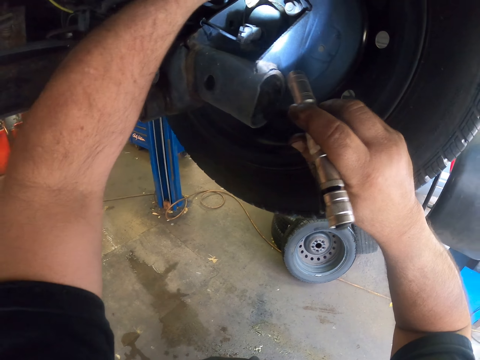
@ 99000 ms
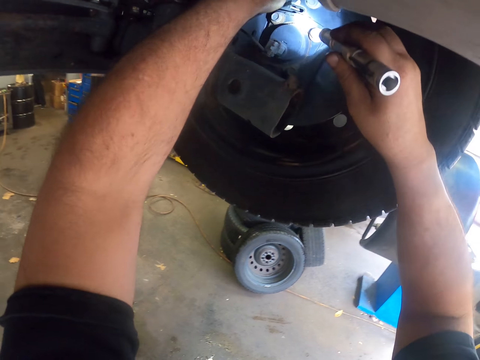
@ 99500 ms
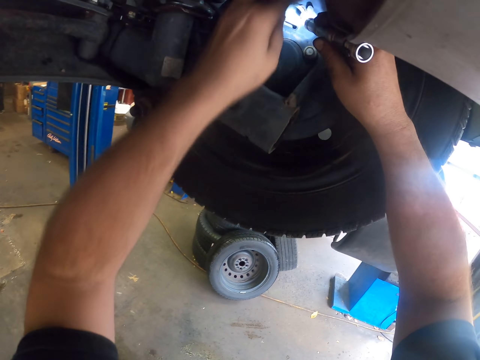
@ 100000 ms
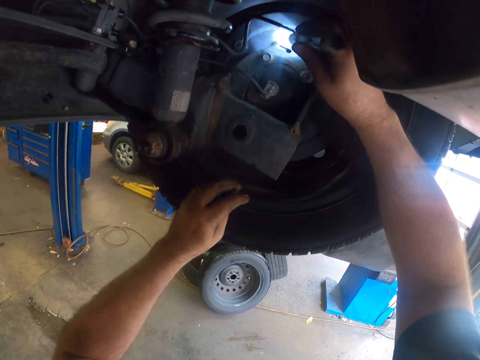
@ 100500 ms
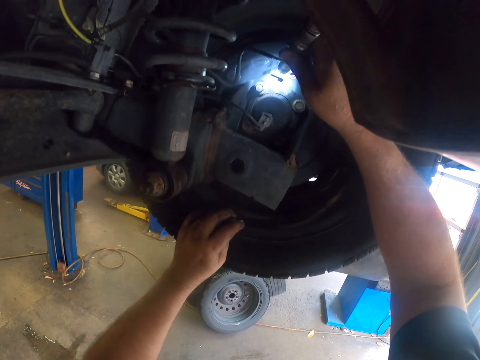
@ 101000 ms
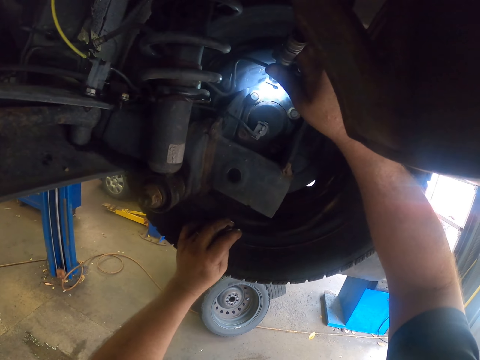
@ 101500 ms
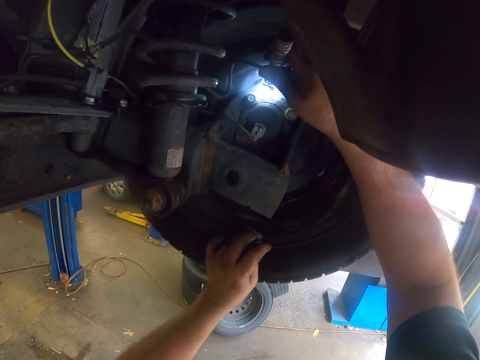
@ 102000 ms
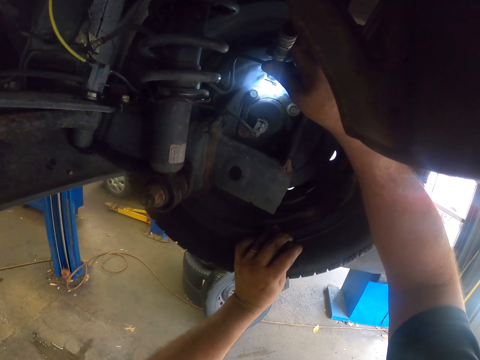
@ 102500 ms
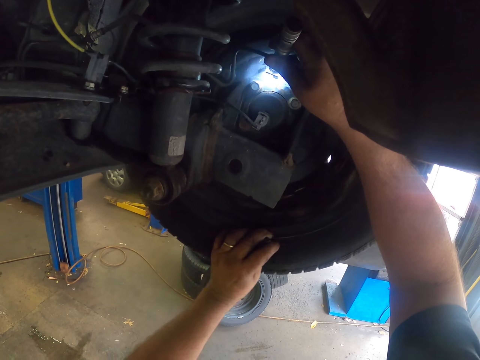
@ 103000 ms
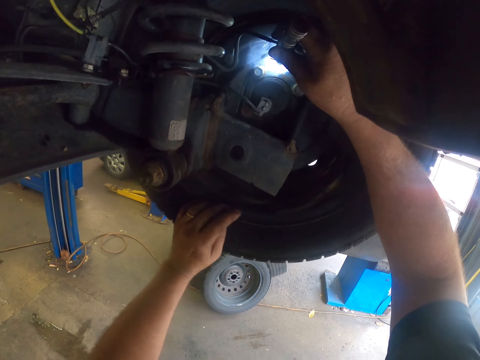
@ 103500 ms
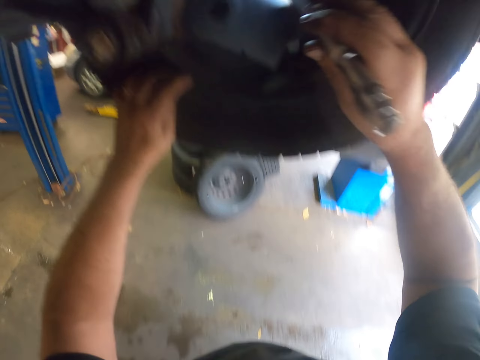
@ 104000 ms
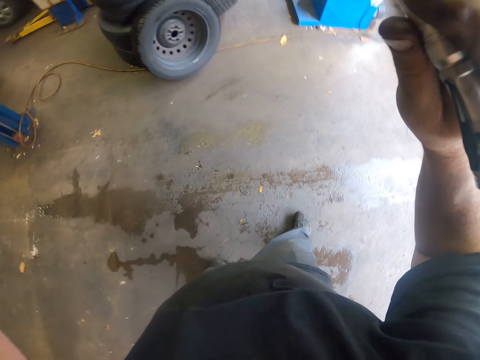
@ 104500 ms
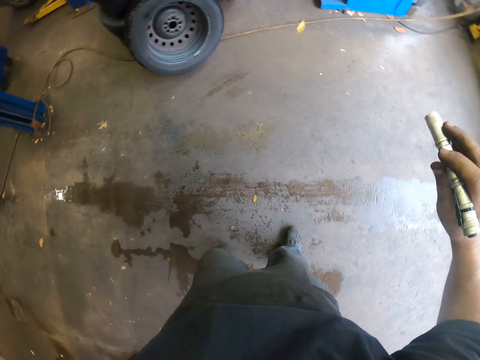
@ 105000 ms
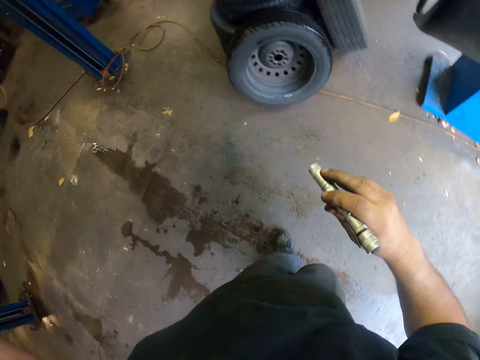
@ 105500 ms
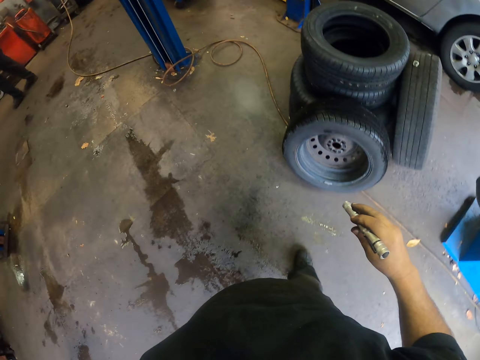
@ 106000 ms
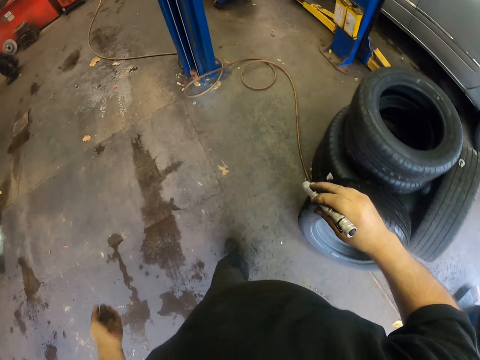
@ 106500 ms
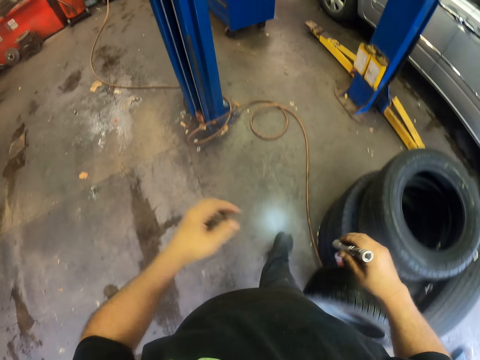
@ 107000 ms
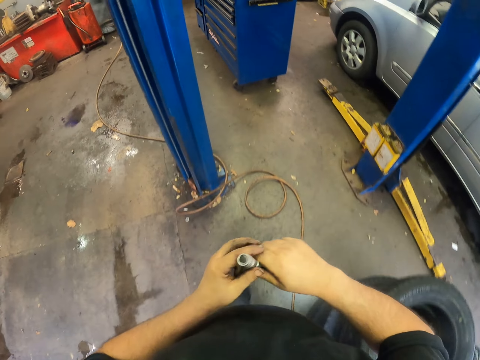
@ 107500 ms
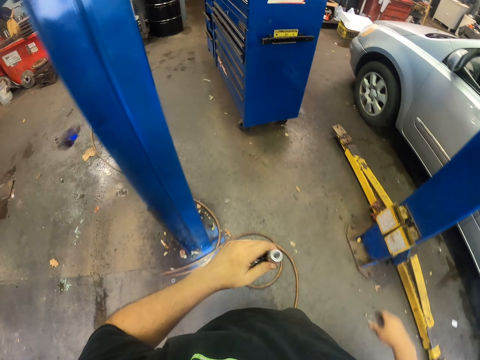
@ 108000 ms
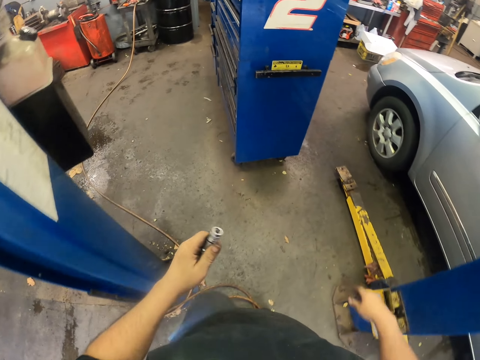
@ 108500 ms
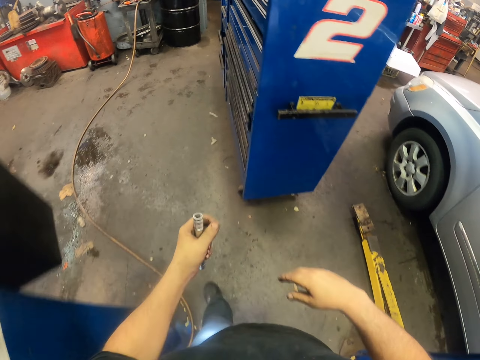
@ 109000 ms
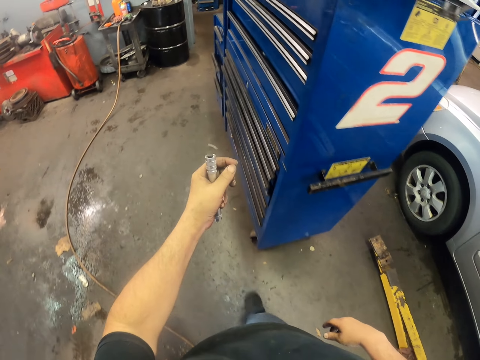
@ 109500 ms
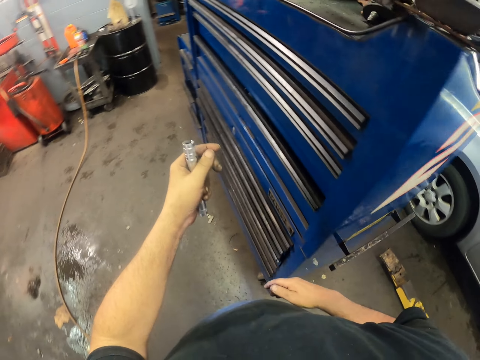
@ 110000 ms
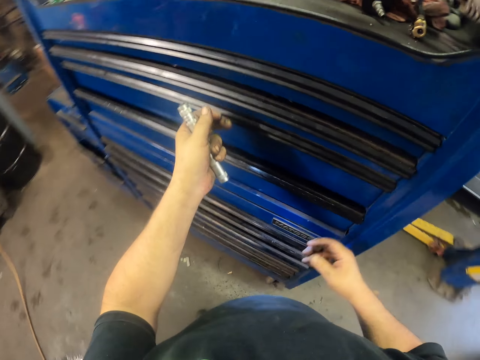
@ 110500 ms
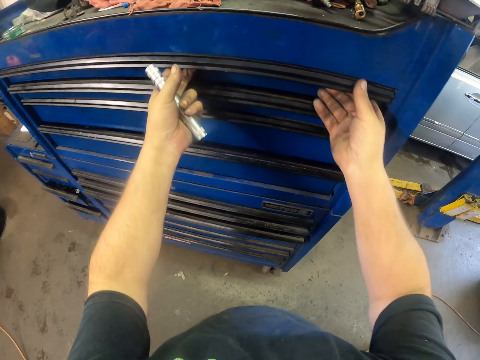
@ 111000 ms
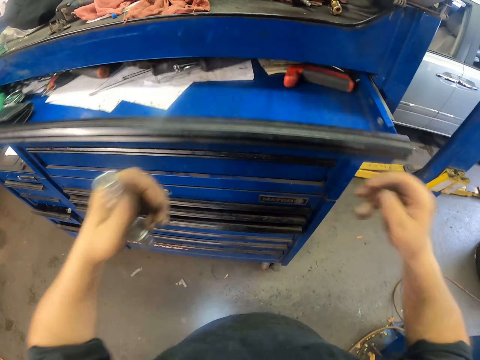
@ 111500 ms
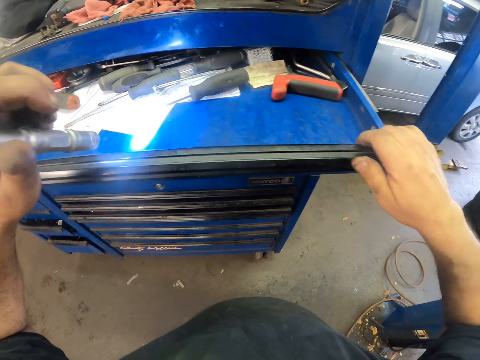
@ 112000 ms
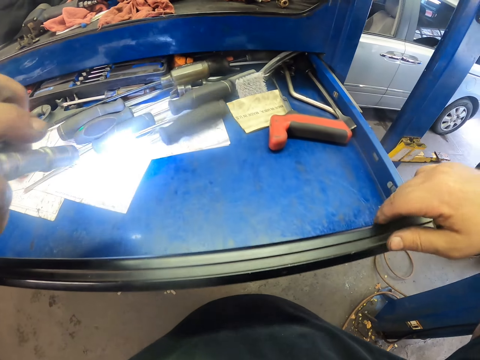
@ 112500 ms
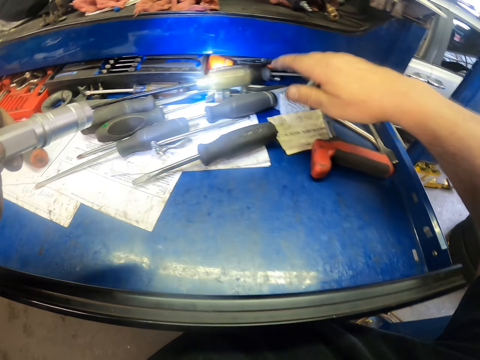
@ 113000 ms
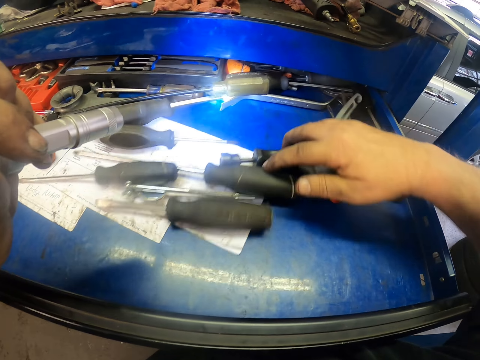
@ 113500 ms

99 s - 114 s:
The camera wearer opens the tool box drawer.

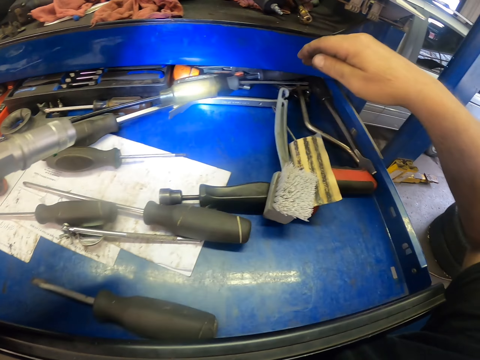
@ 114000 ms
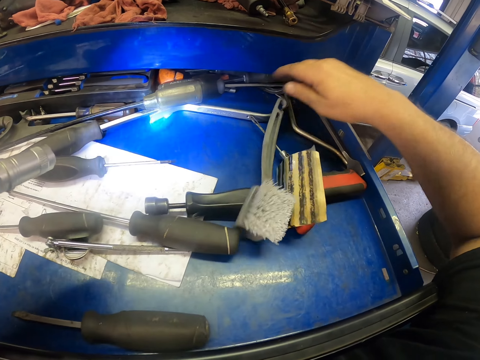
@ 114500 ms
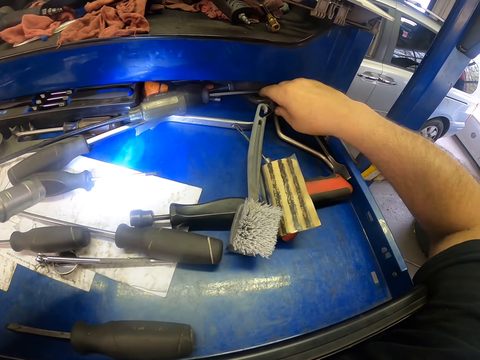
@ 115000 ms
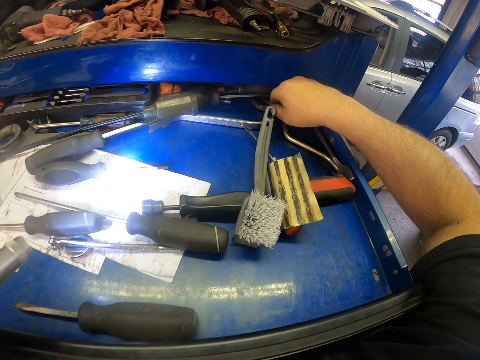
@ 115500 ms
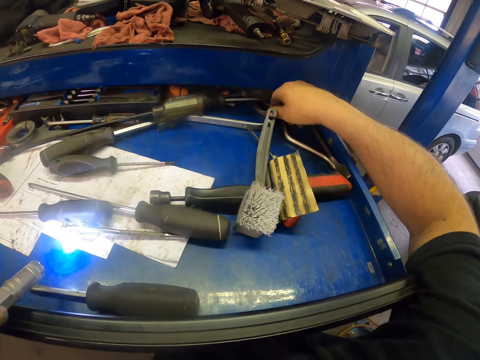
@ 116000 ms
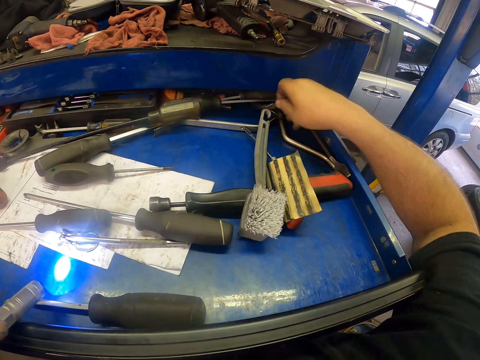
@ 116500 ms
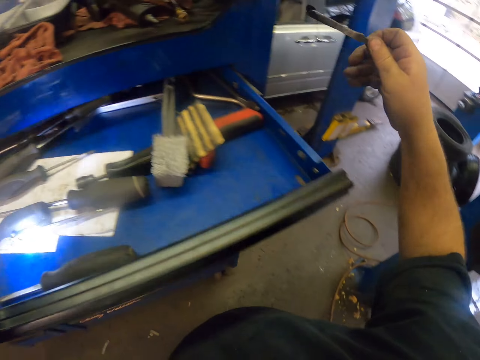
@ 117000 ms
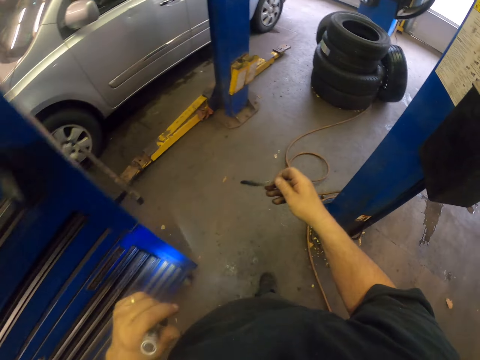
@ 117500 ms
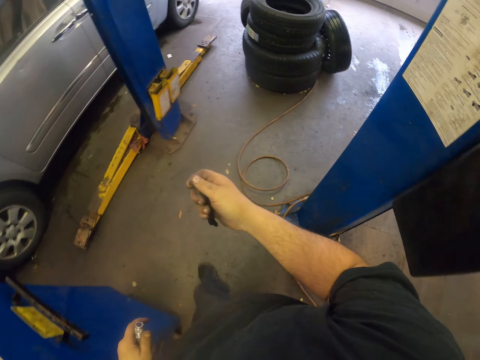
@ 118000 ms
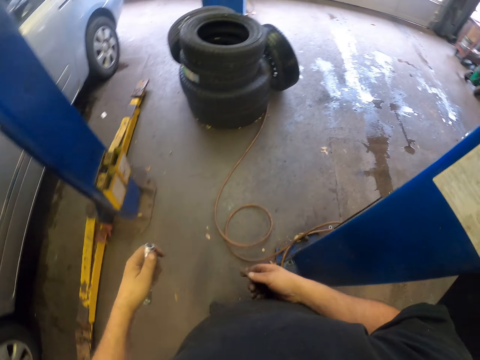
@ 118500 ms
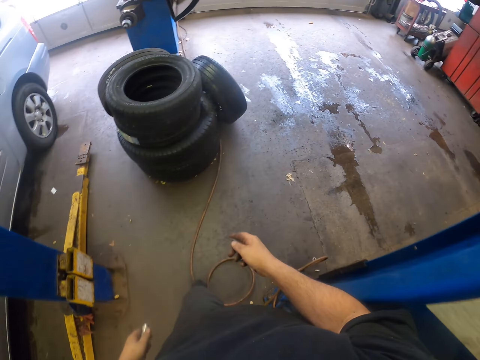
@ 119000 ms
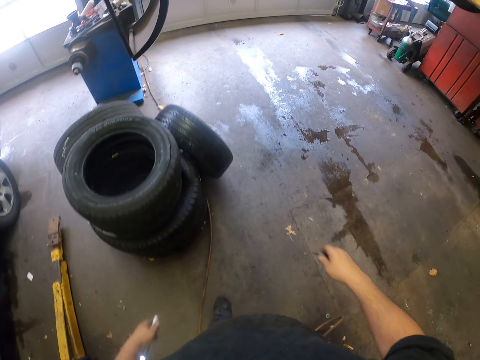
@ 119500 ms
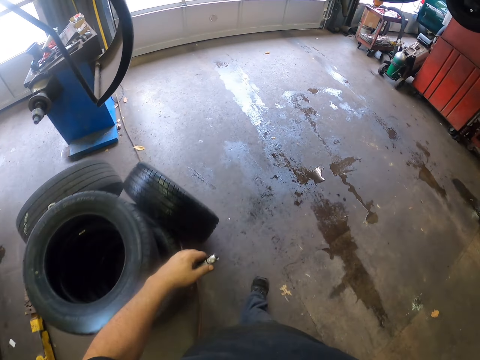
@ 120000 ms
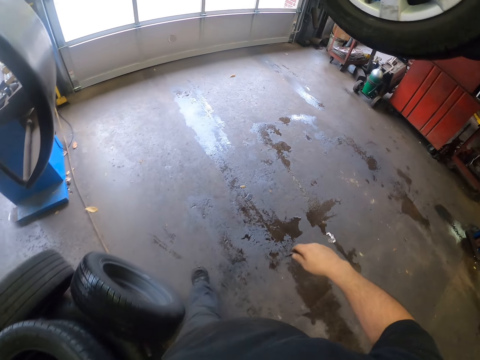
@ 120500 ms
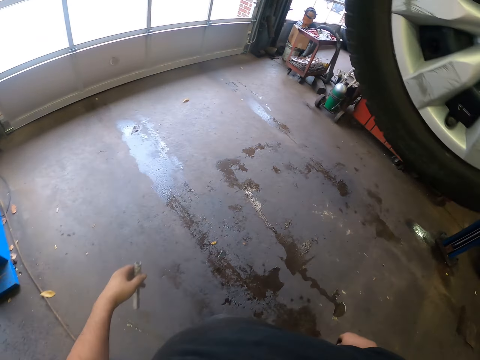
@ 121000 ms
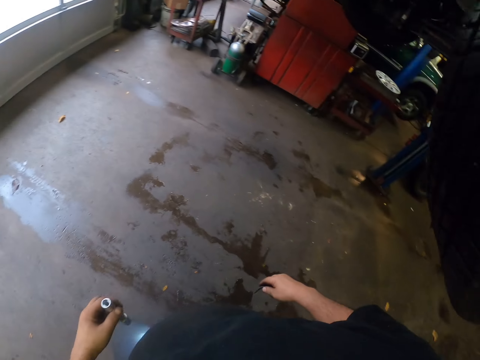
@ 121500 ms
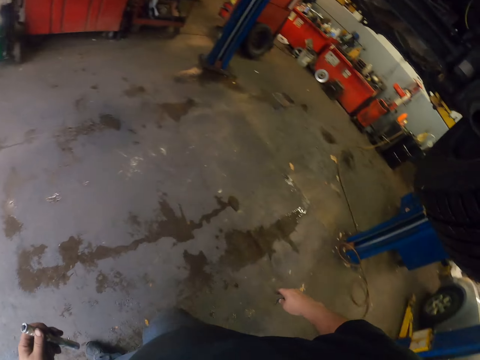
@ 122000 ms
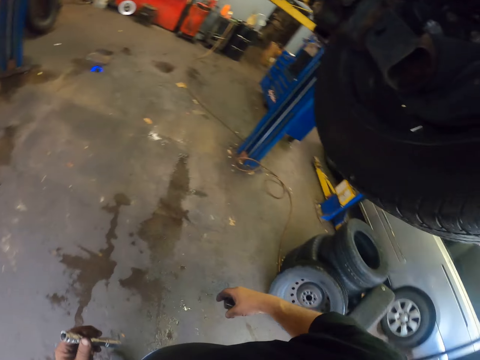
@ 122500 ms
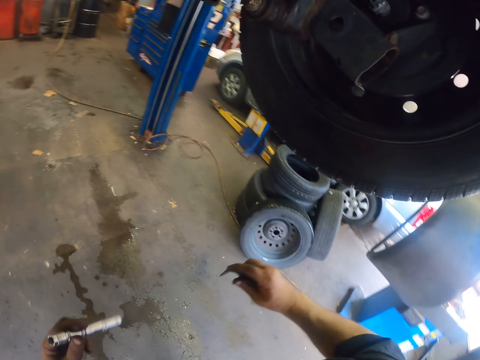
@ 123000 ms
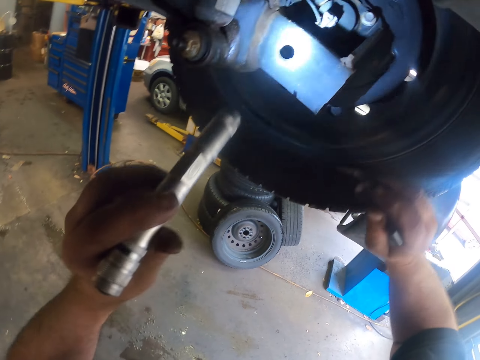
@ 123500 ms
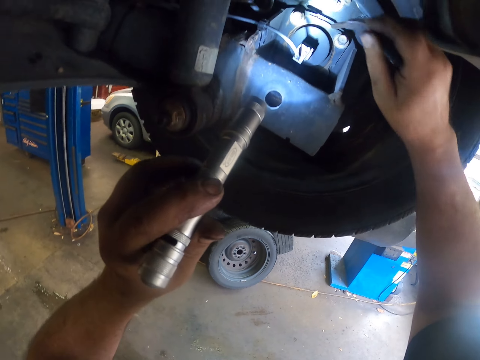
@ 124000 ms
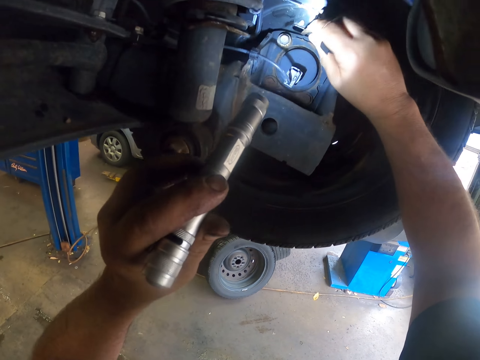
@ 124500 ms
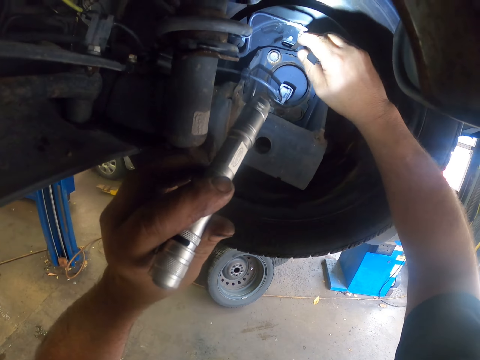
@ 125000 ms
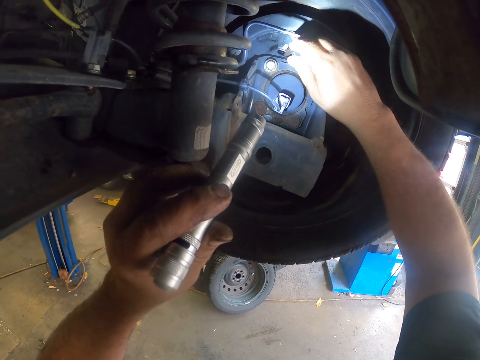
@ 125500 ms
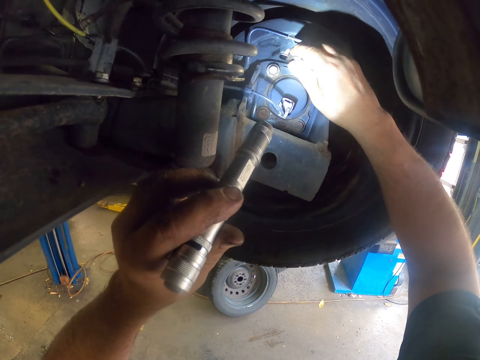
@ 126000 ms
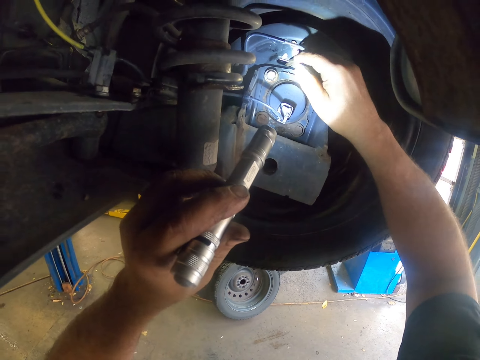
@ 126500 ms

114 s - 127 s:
The camera wearer picks up a tool from the tool box. They do something with the tool. They unbolt the car spare with something.
